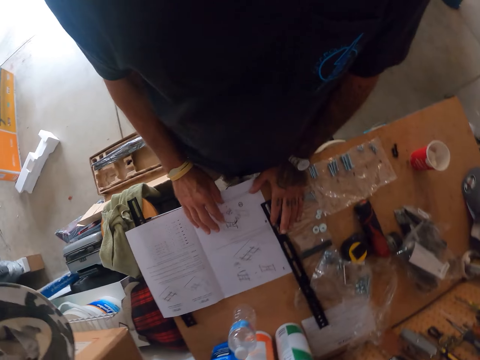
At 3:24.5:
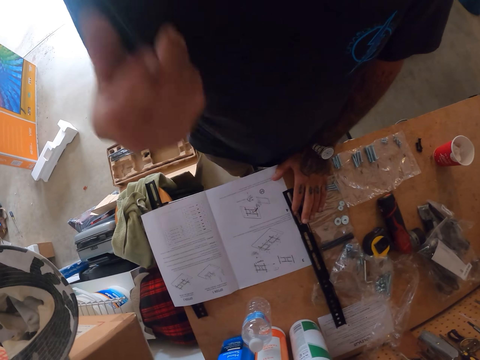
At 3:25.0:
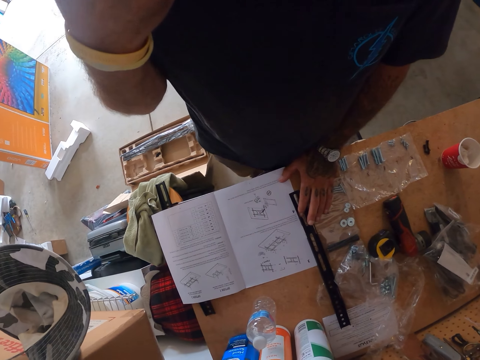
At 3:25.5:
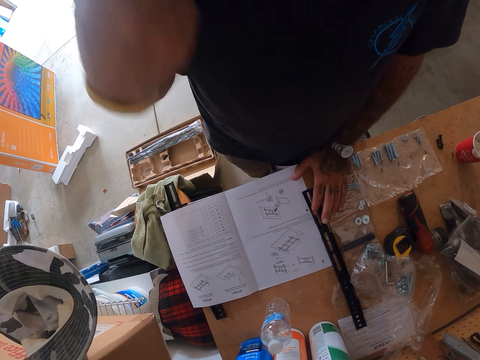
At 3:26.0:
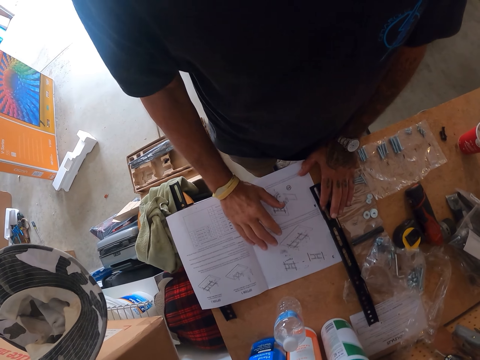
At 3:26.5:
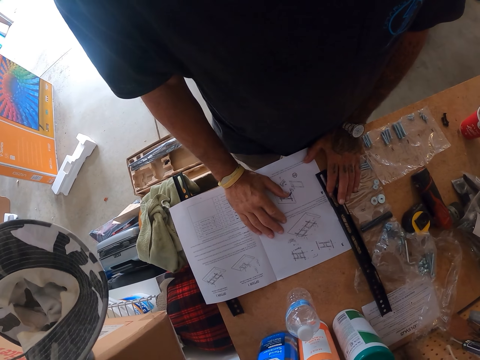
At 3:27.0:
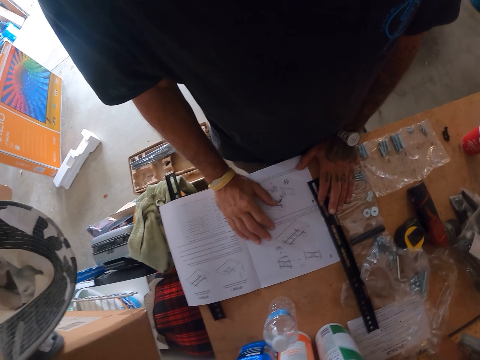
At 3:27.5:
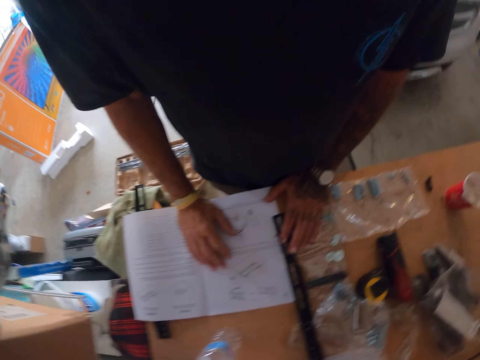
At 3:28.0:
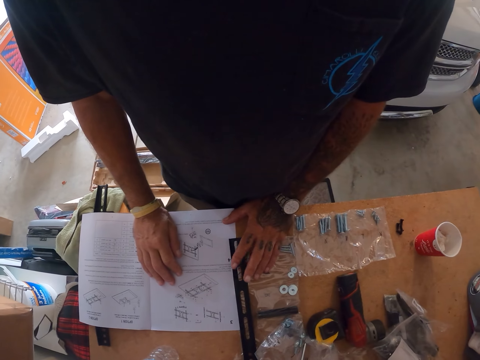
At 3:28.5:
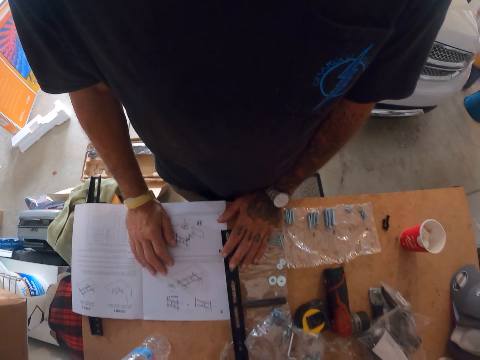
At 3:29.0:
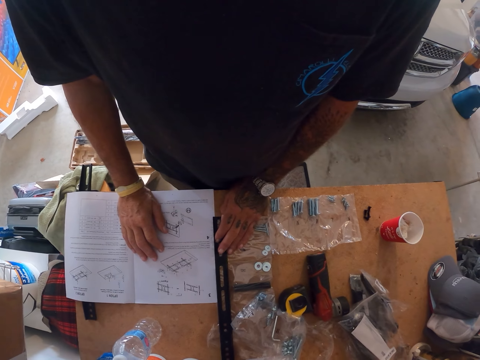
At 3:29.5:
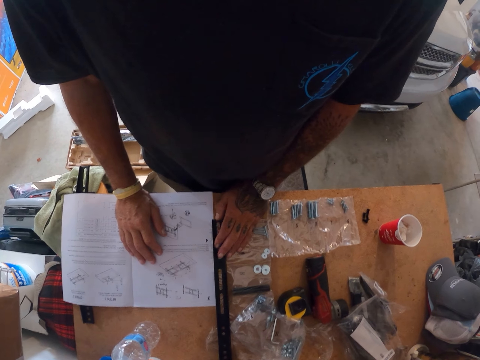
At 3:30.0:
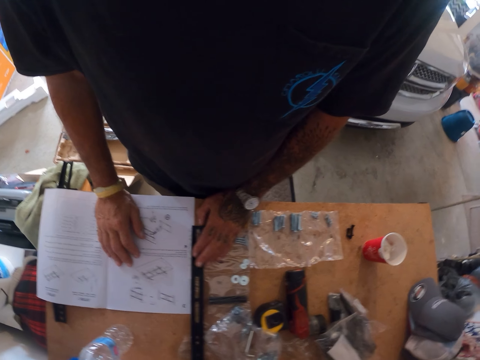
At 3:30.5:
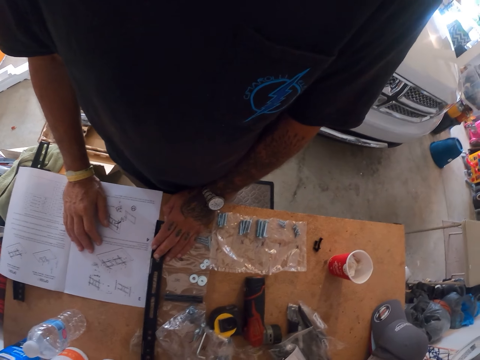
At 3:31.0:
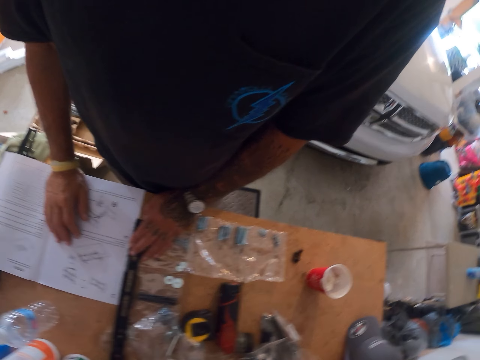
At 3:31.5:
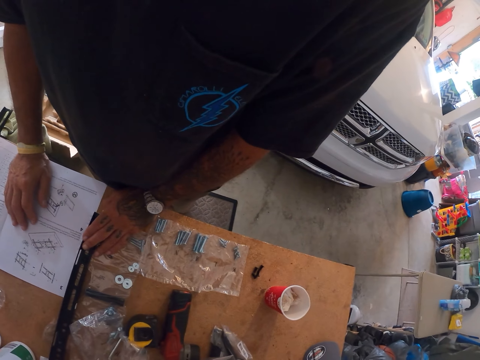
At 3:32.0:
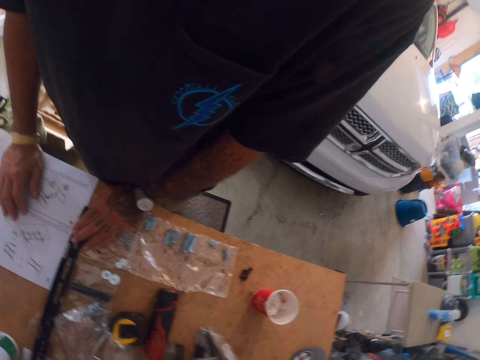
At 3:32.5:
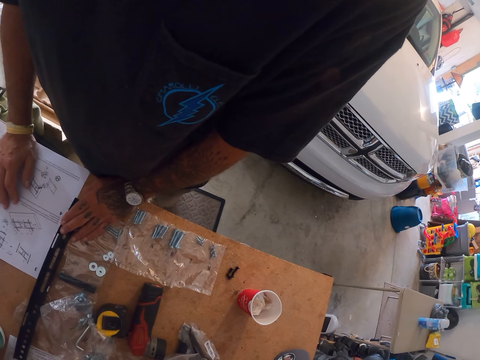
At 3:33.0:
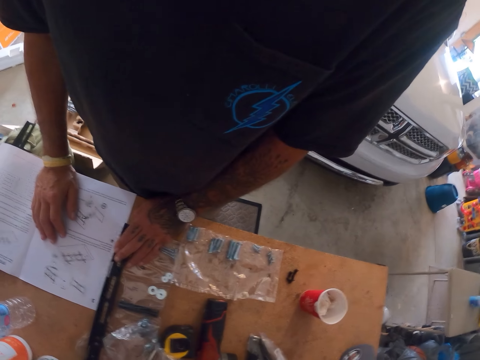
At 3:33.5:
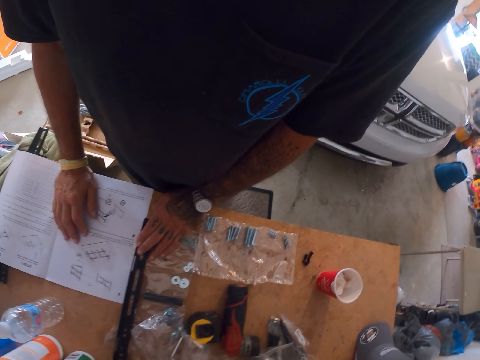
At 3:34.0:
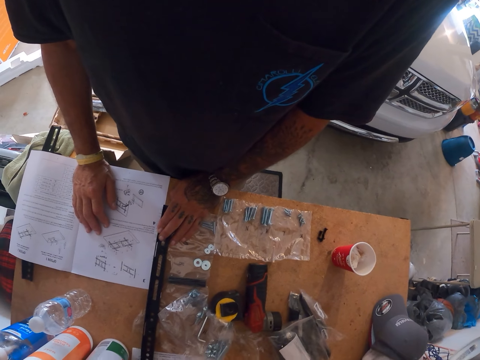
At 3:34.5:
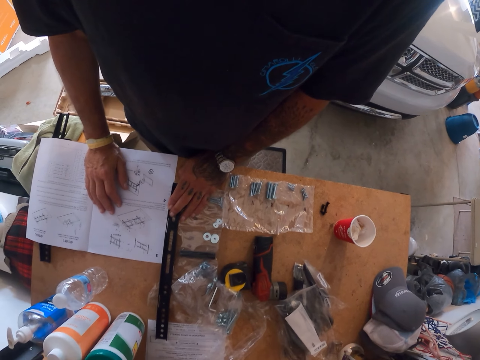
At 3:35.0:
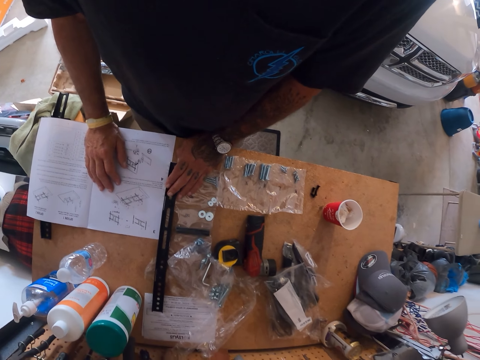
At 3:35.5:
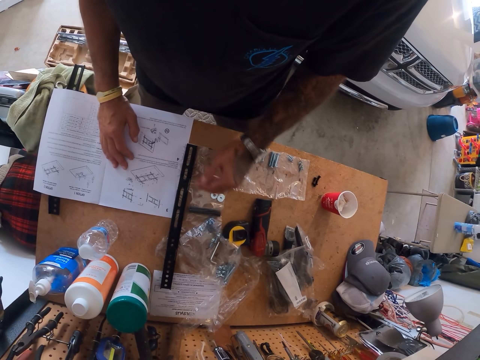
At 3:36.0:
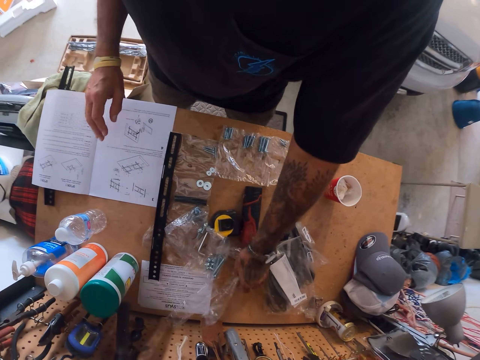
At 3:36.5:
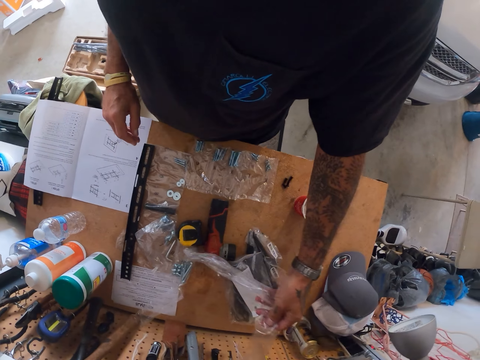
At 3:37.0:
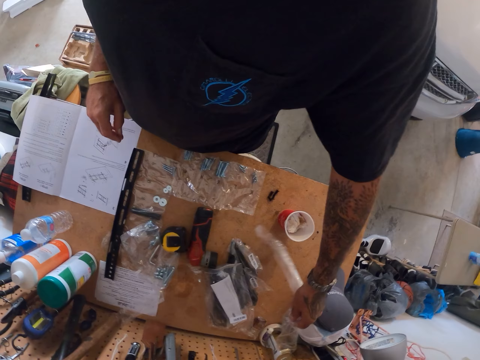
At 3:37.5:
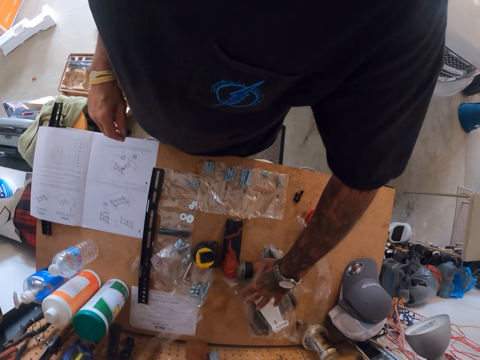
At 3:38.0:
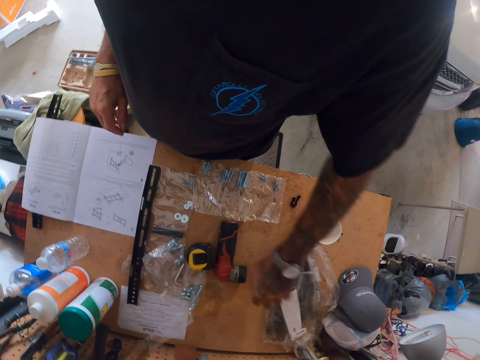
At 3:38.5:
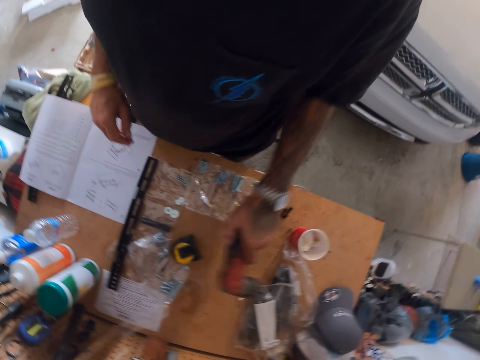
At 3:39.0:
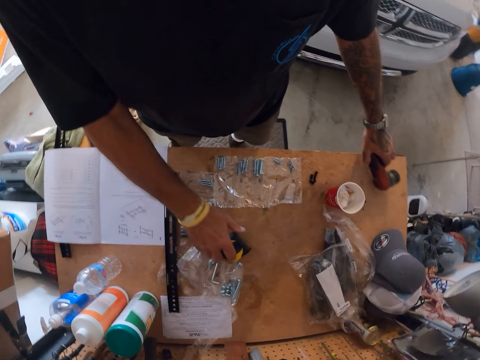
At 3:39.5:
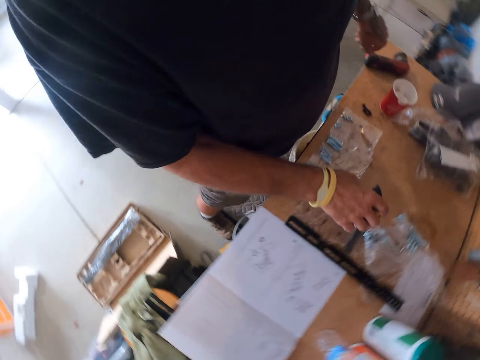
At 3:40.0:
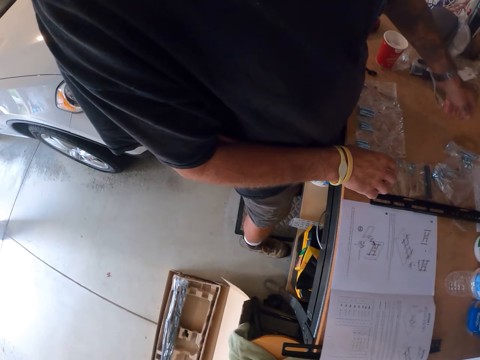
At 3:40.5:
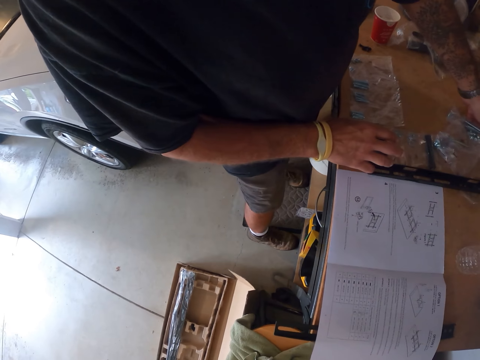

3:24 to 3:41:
The camera wearer moves the hand. They pick a nylon paper from the table, move the tools, place the nylon paper on the table, pick something from the table and place the object on the table.

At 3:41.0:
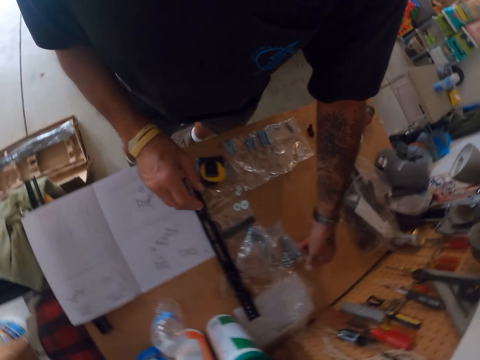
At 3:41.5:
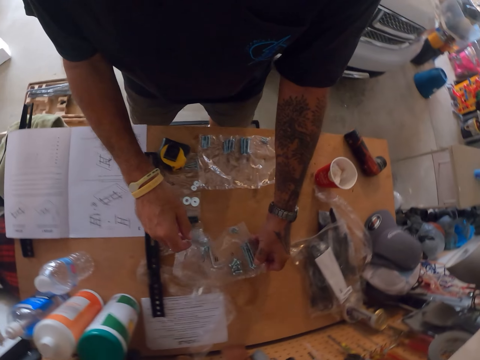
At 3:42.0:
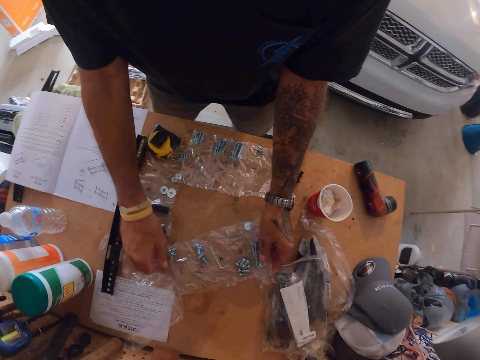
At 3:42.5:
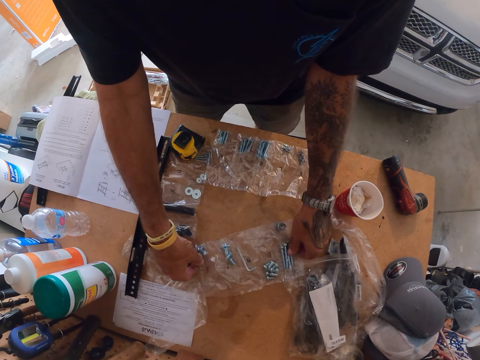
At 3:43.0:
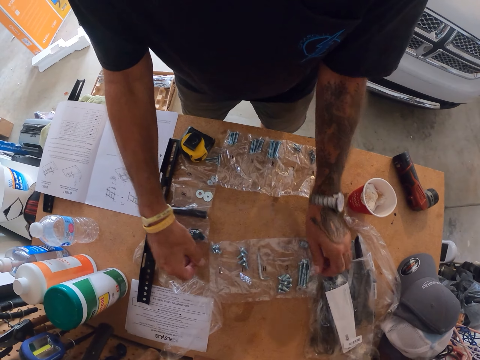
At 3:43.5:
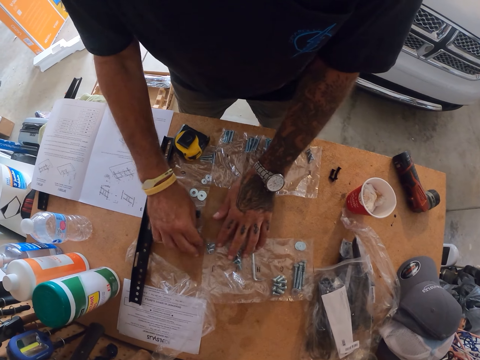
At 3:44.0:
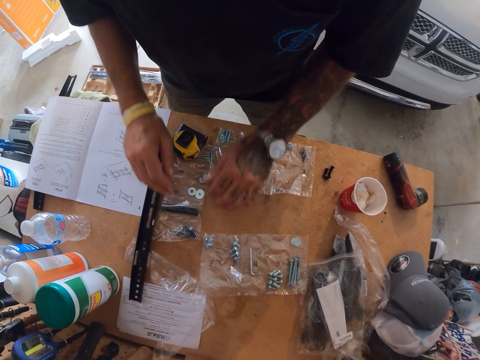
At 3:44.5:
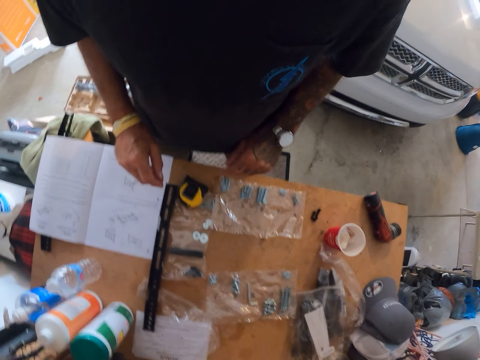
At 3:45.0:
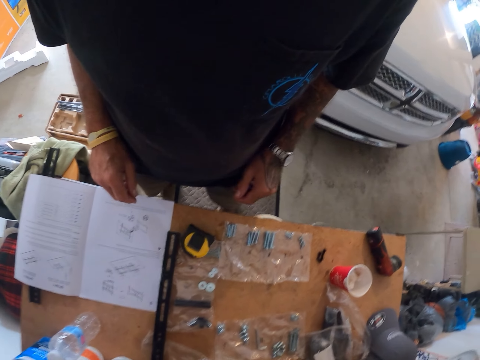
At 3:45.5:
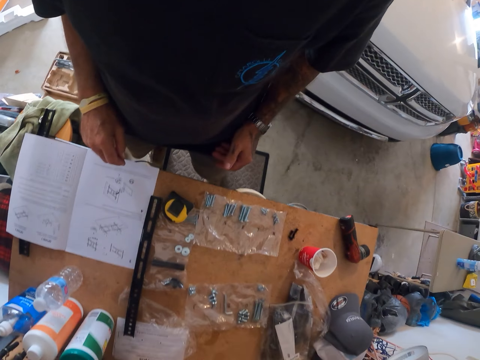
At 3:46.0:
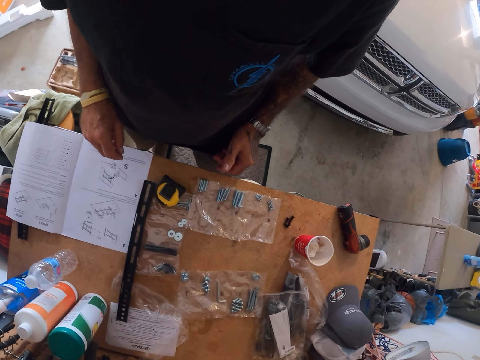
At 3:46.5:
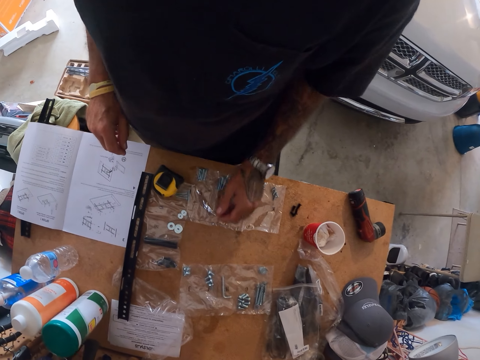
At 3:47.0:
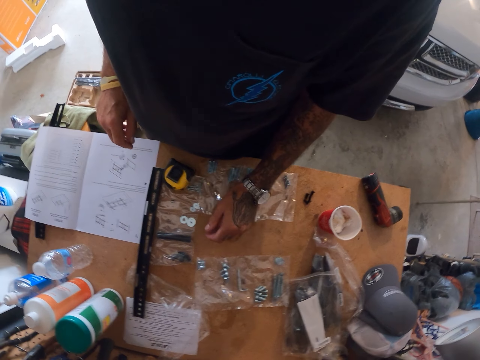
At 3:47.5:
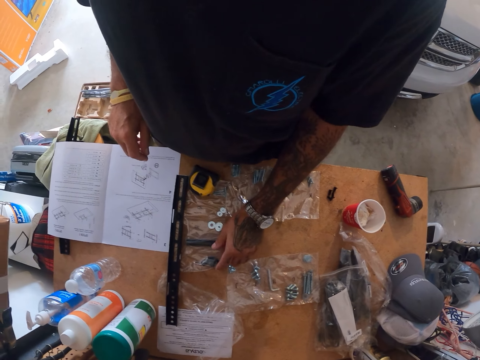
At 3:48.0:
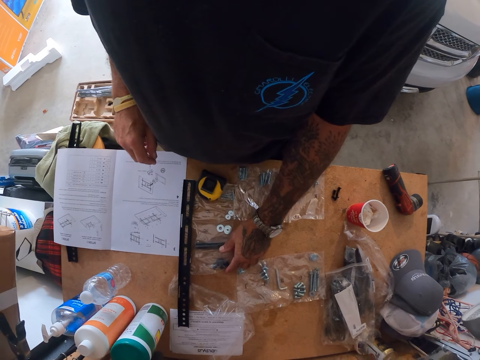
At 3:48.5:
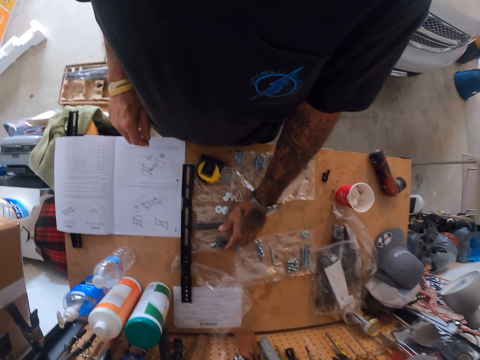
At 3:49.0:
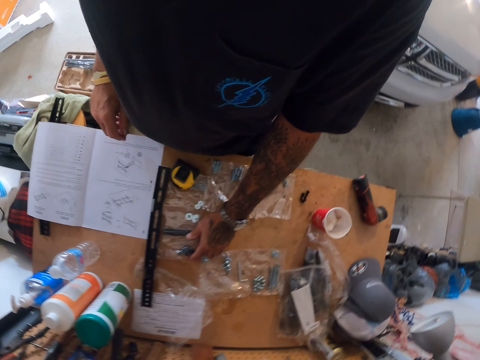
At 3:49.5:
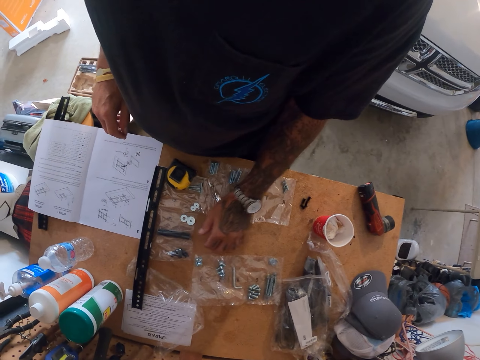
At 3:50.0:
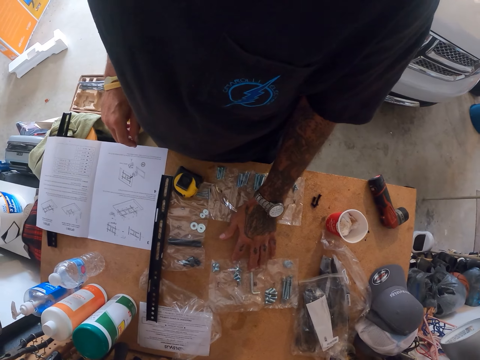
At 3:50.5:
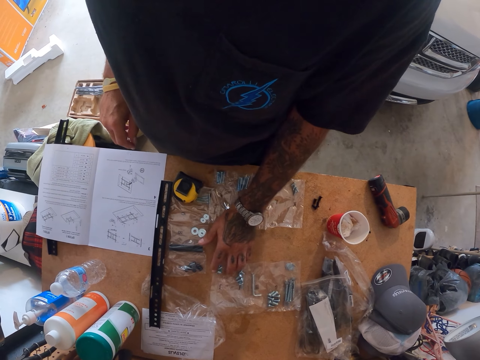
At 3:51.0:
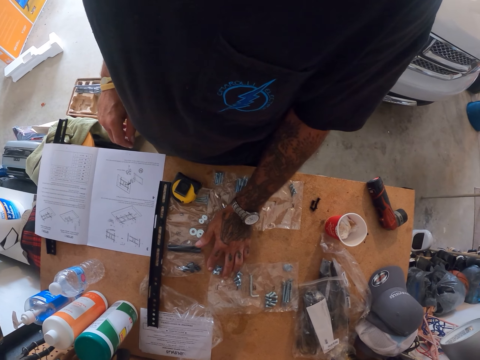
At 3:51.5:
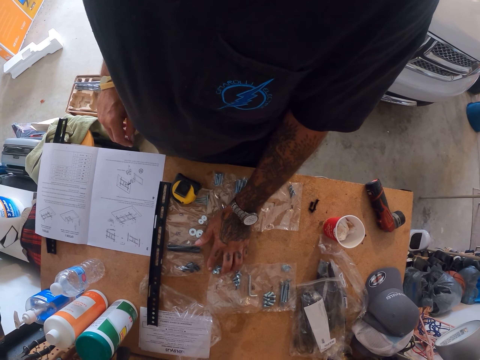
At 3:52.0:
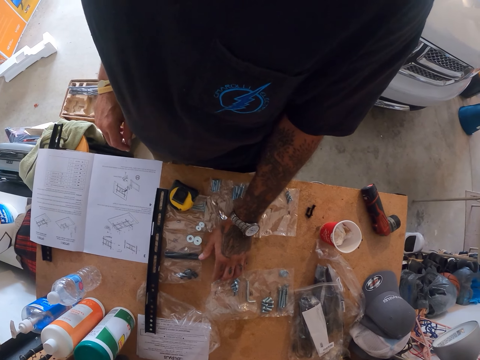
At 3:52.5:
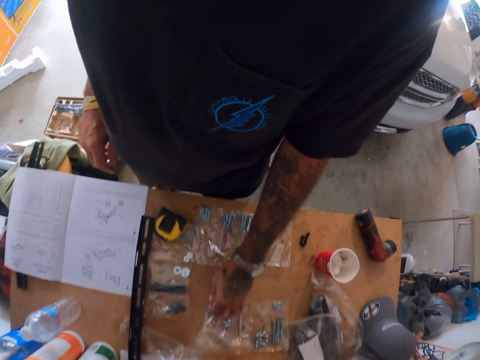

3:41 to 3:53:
The camera wearer touches the bolt papers on the table.
